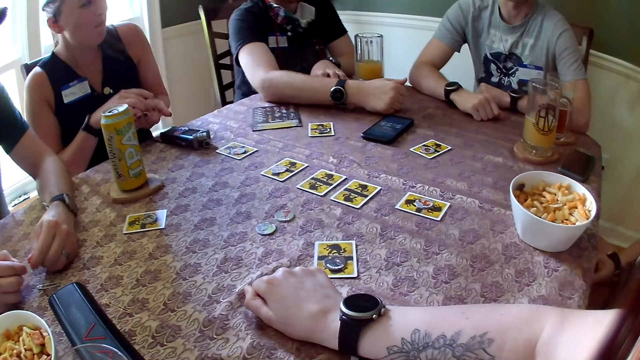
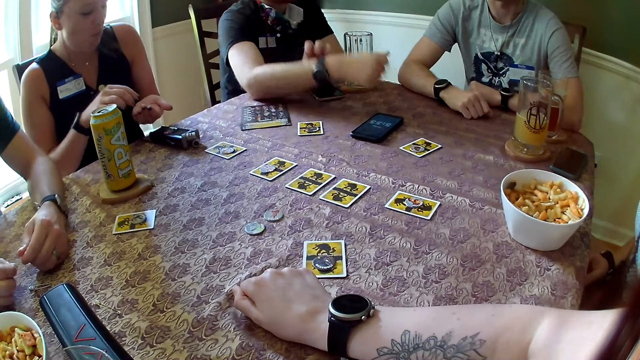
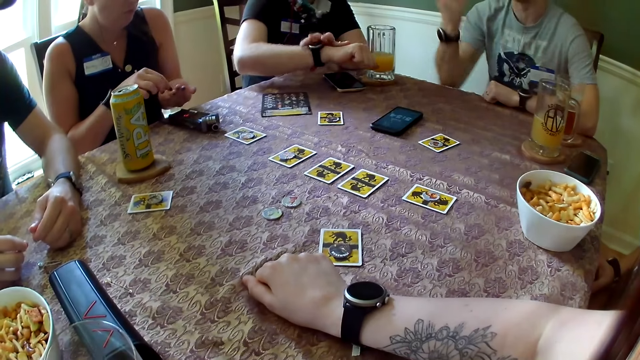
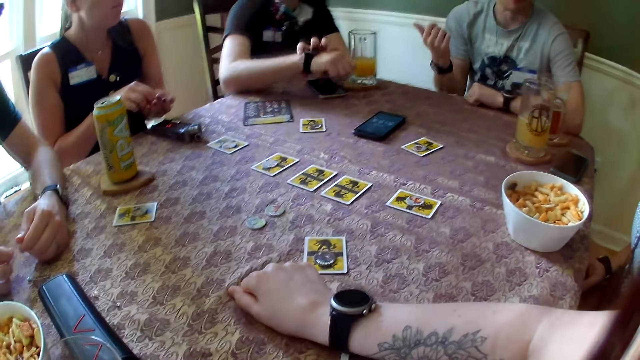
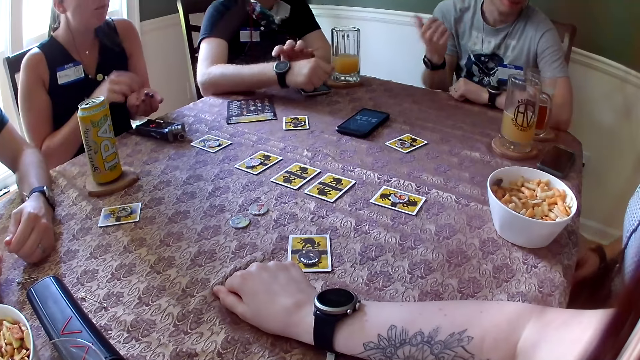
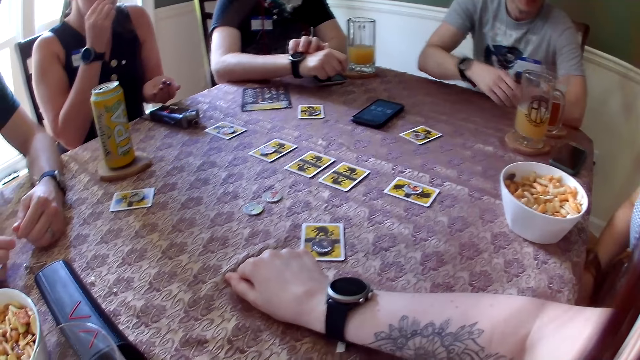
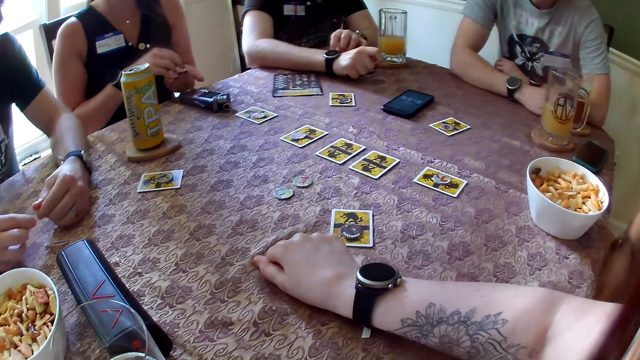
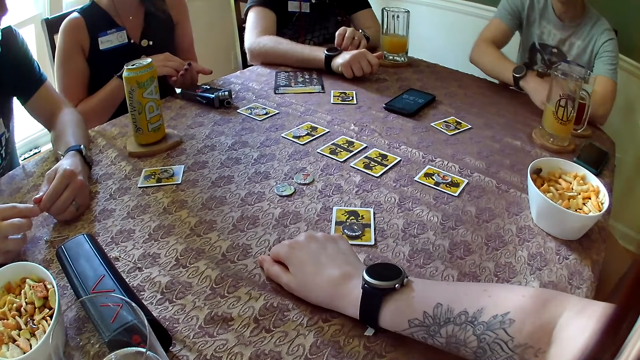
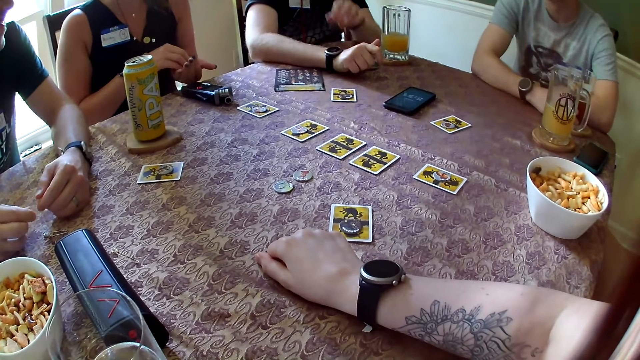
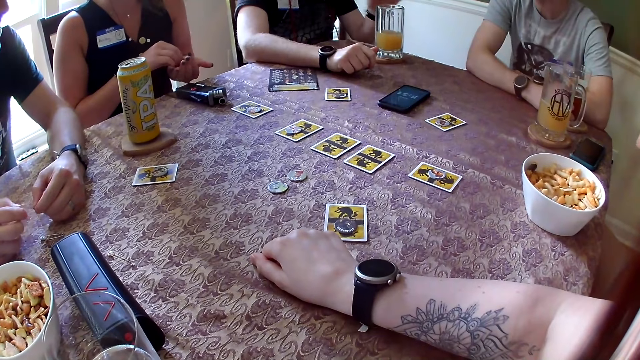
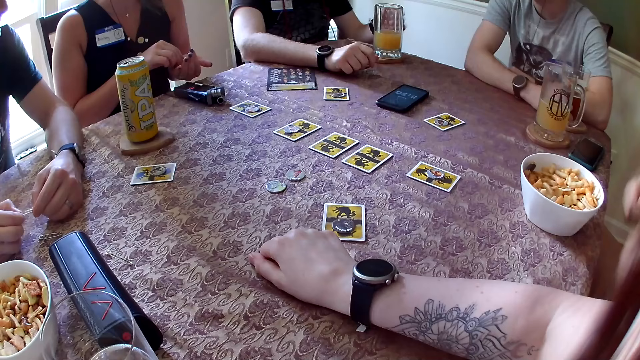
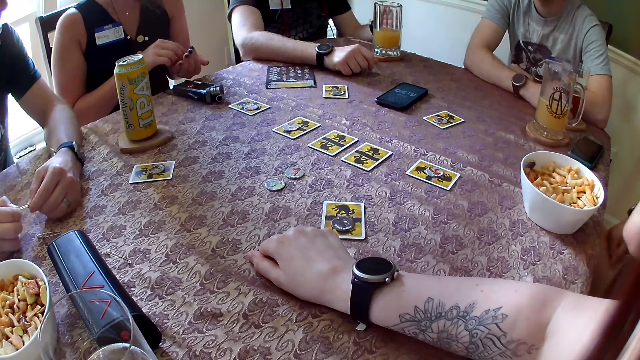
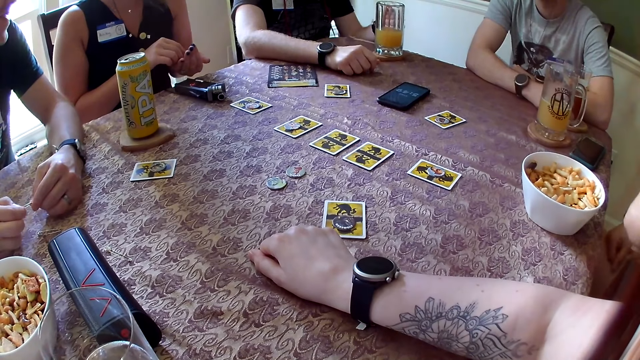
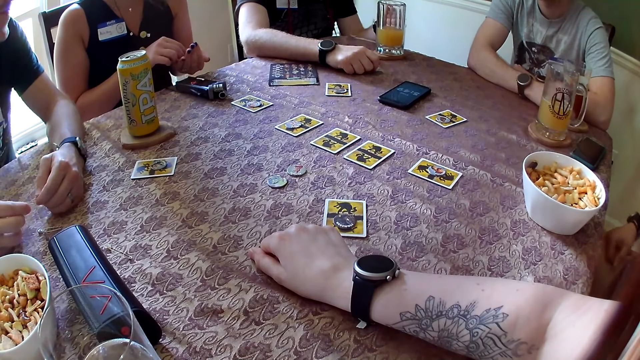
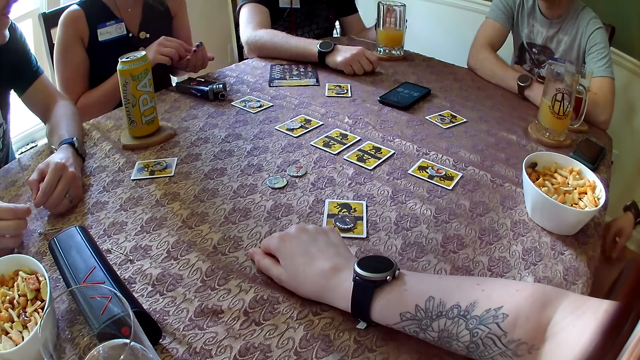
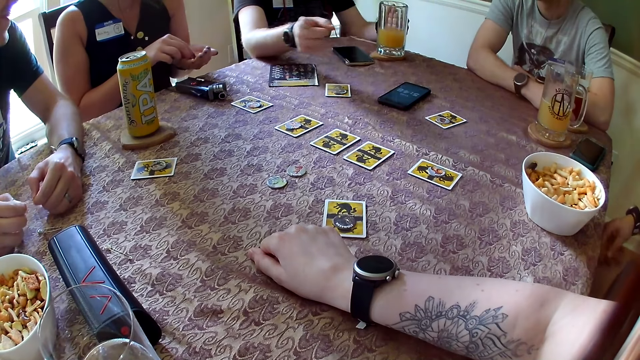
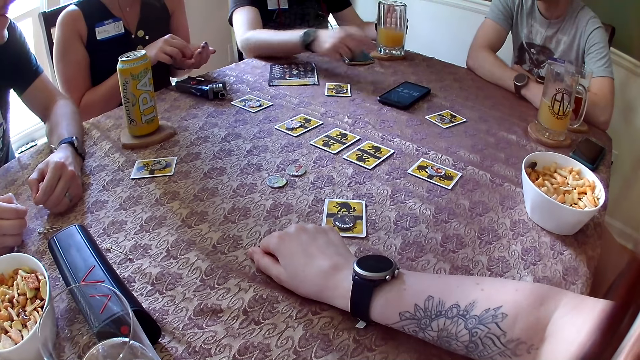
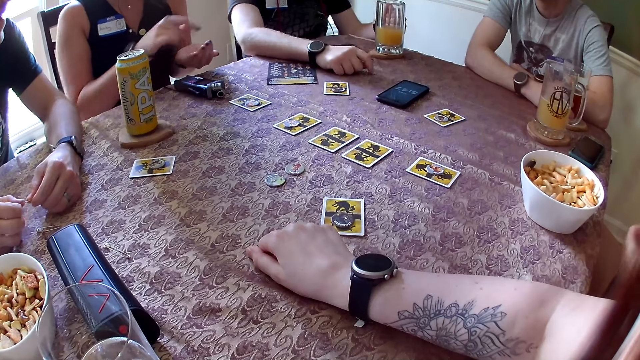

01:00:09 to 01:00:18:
A person converses with the camera wearer. A man touches the wristwatch on his wrist with his left hand. A woman eats the nuts in her left hand with her right hand. The man checks the watch. Another person converses with the first person. The man holds the glass of juice with his left hand. The man converses with the camera wearer.

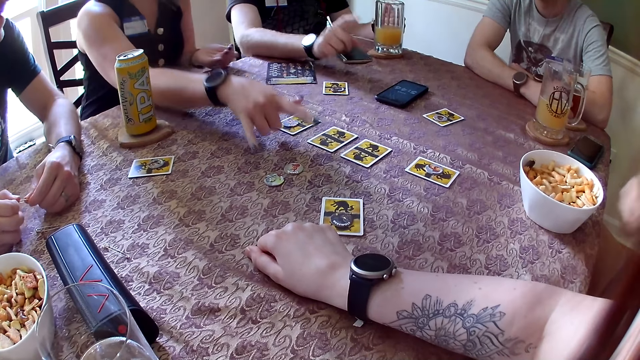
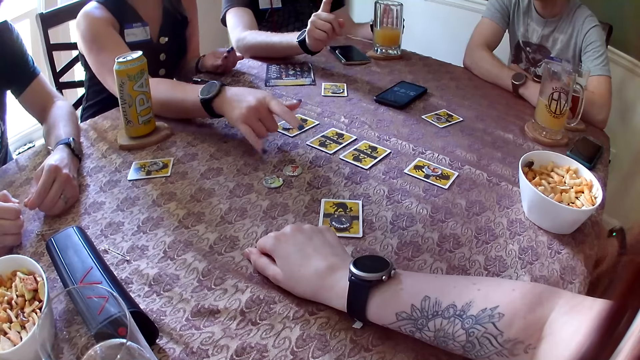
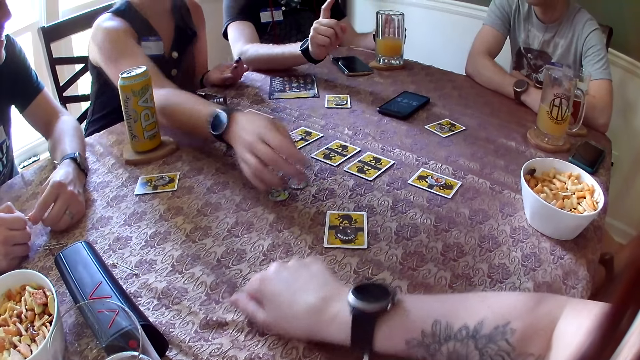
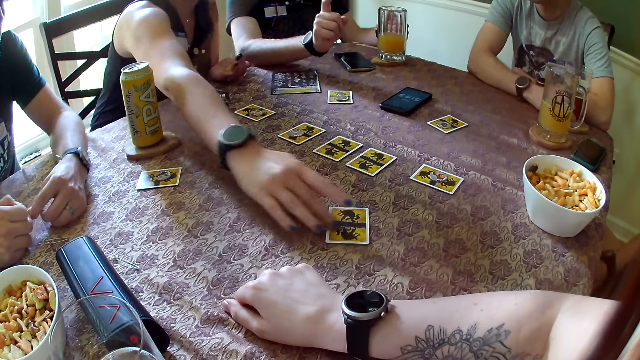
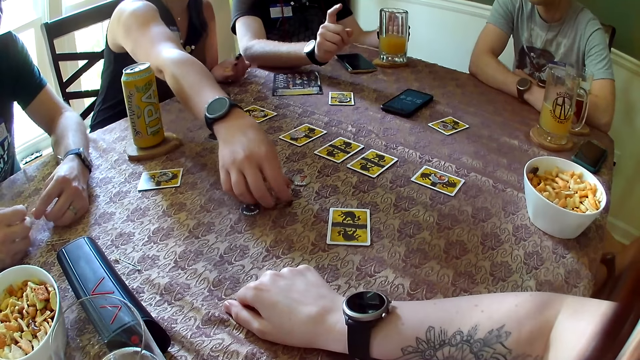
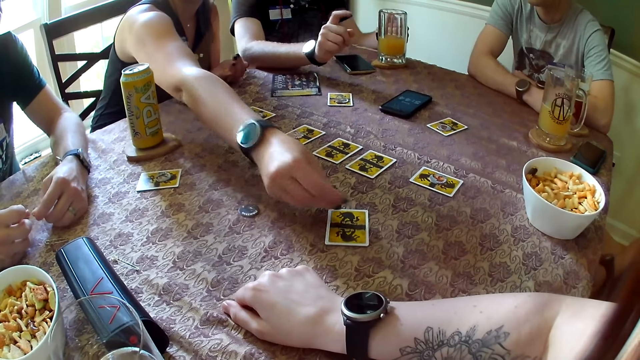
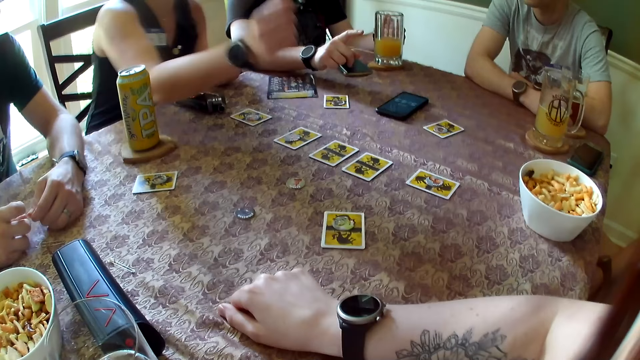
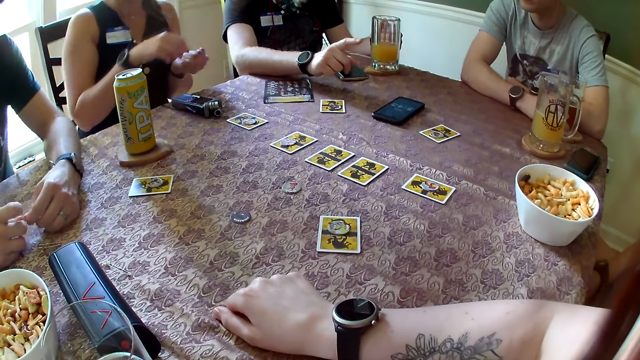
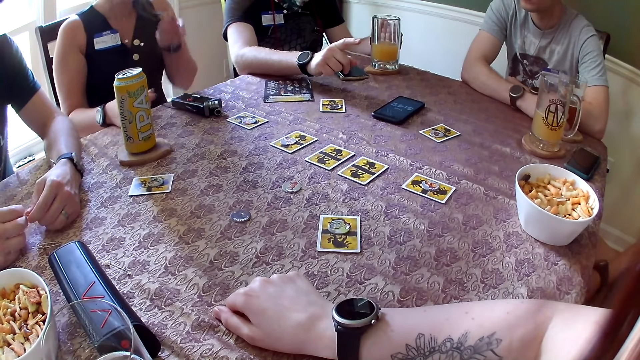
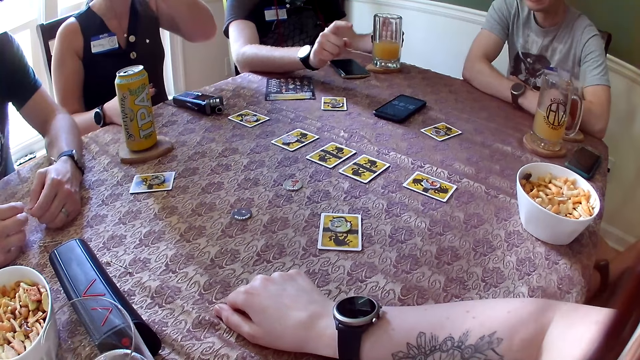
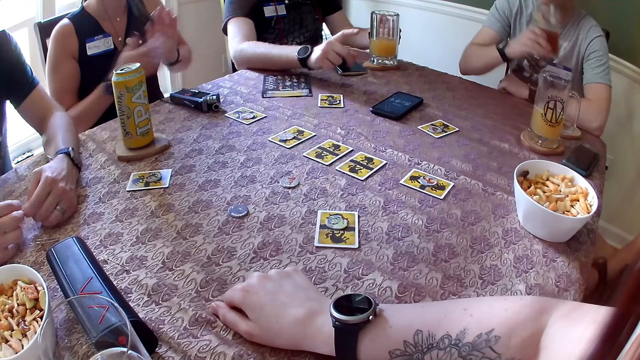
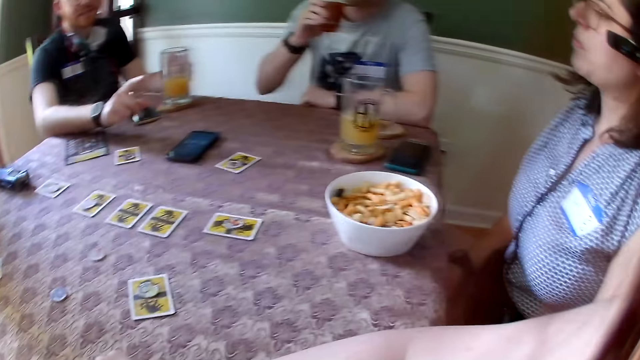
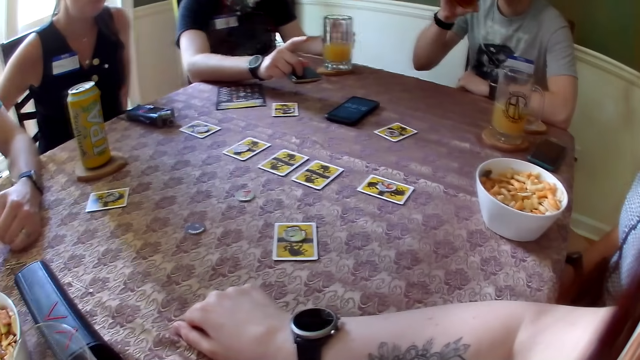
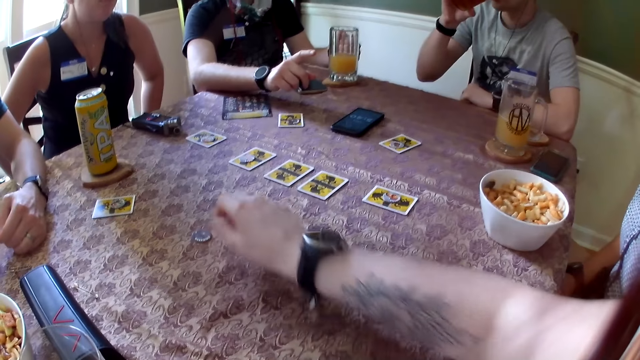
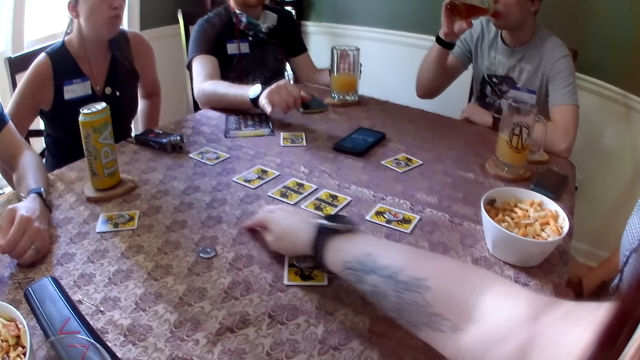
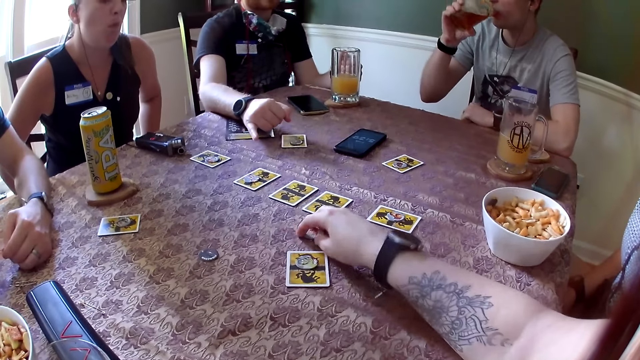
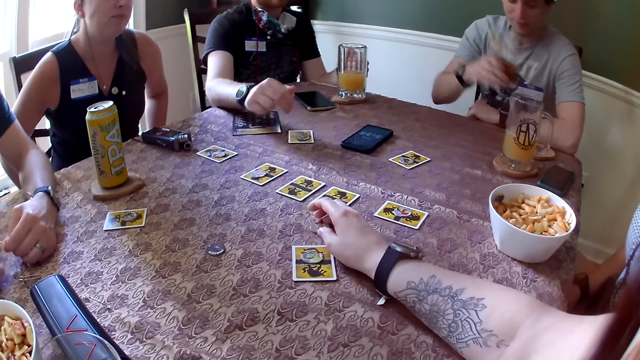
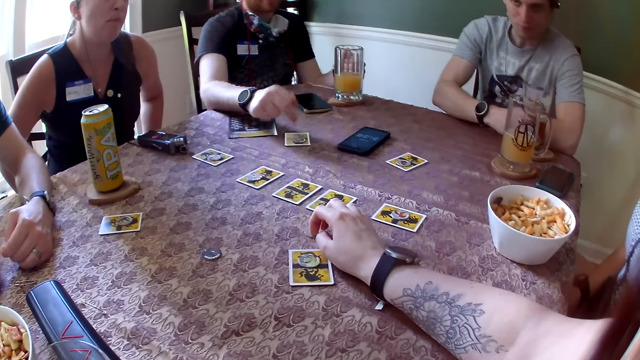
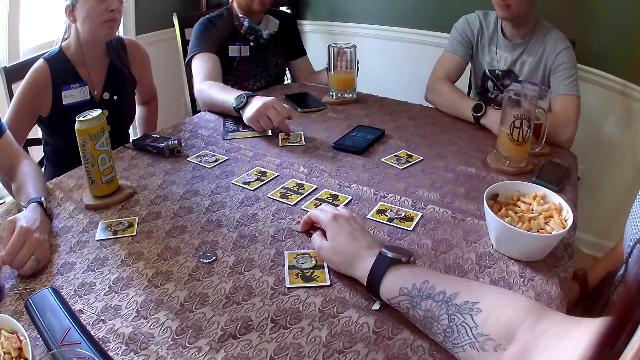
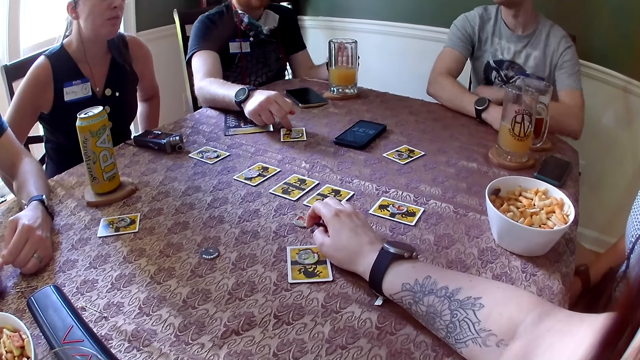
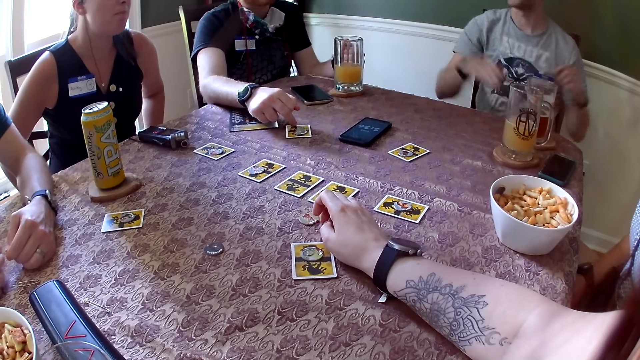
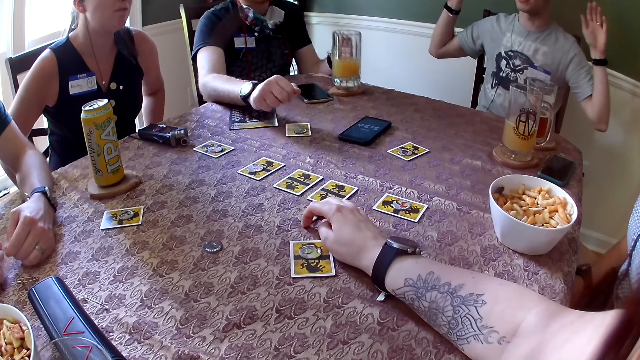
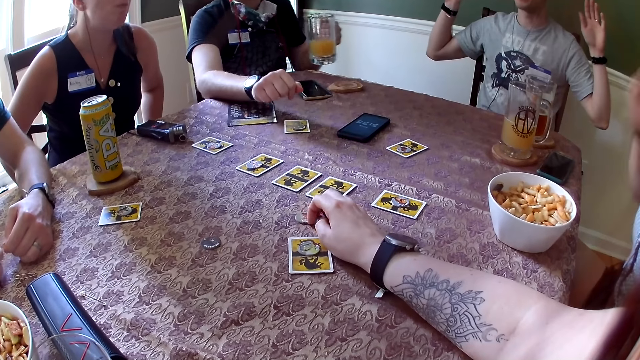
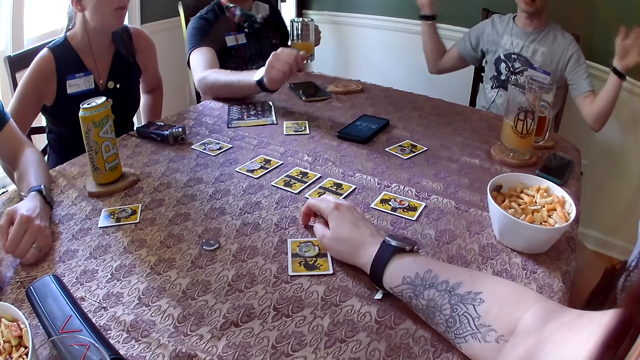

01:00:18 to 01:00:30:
A woman points at a card on the table. She drops her right hand on the table. She moves the game token from the card with her right hand. She picks up a coin on the table. She picks up a game token from the table with her right hand. She puts the coin on the table. She drops the game token on the card with her right hand. A man converses with the camera wearer. The woman eats fries. Another man picks up a glass of juice on the table. He drinks from the cup of juice in his right hand. The camera wearer plays with a game token on the table with her right hand. She moves a coin on the table. The second man places the cup on the drink coaster with his right hand. The first man taps the card on the table with his right hand. The second man sways hands and converses with the first man. The first man picks up a glass of juice on the table and carries the glass of juice with his left hand.
